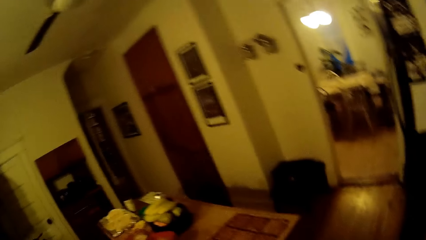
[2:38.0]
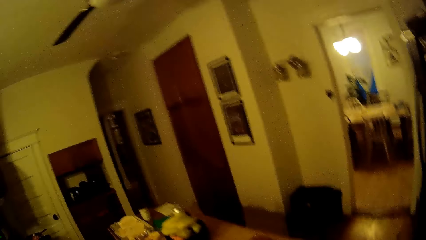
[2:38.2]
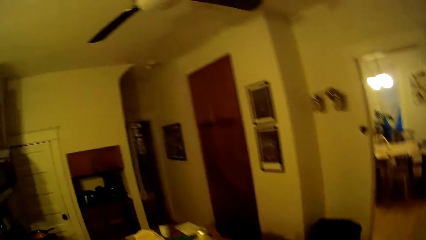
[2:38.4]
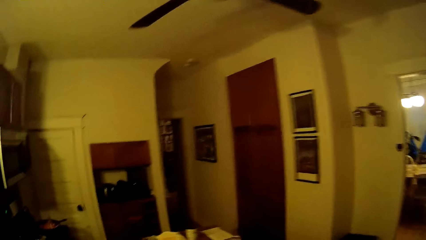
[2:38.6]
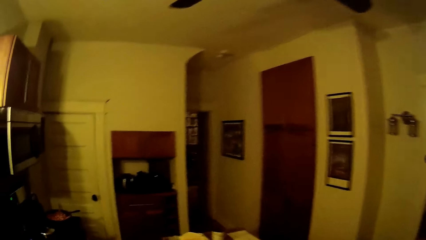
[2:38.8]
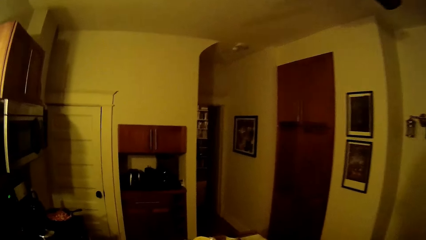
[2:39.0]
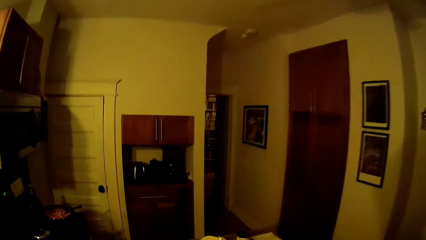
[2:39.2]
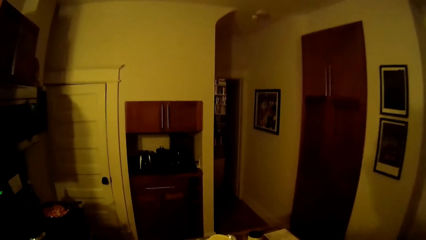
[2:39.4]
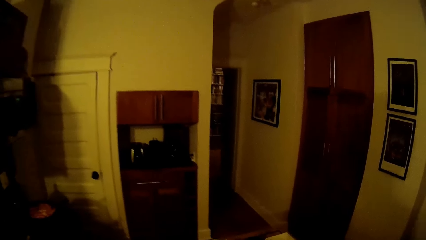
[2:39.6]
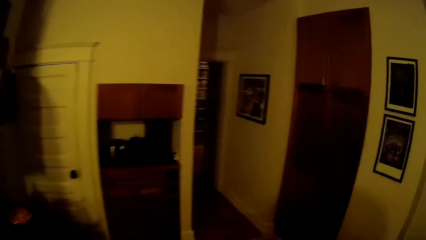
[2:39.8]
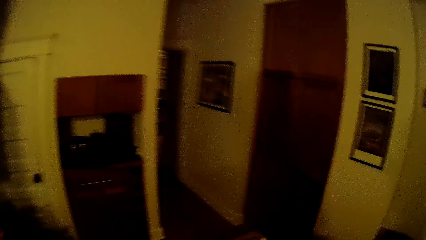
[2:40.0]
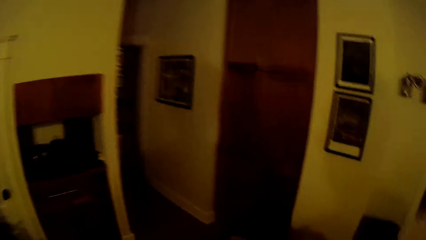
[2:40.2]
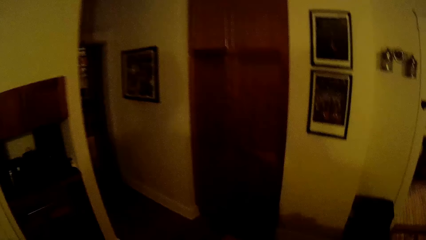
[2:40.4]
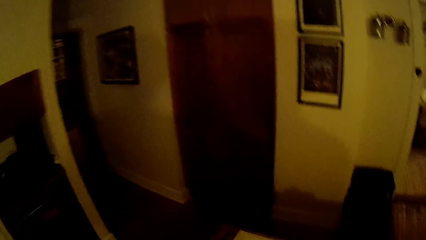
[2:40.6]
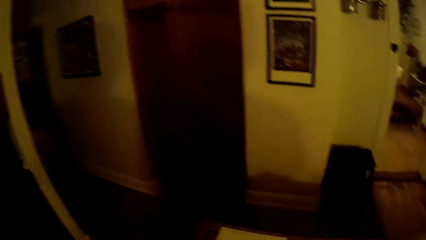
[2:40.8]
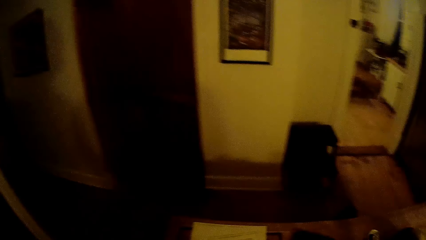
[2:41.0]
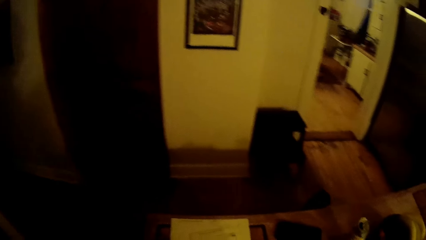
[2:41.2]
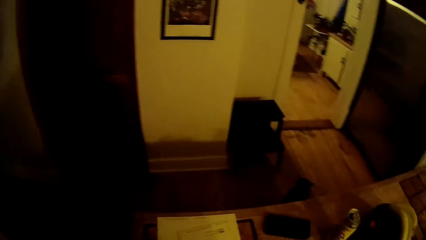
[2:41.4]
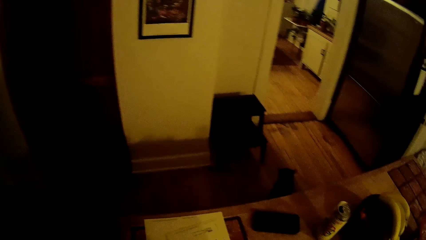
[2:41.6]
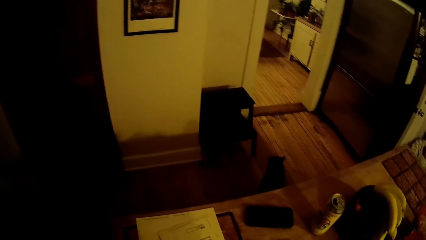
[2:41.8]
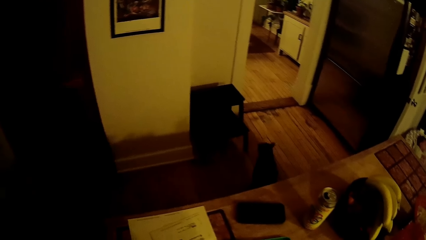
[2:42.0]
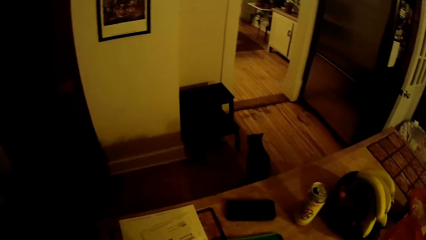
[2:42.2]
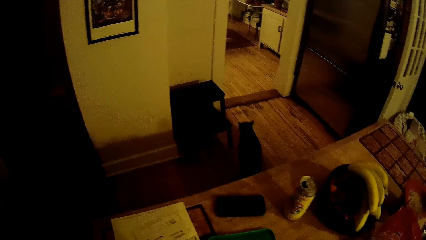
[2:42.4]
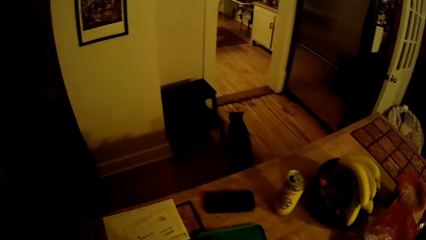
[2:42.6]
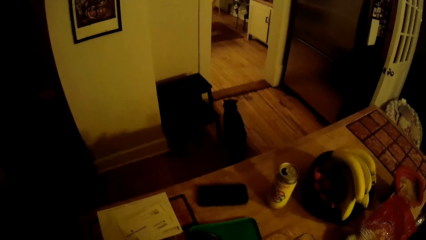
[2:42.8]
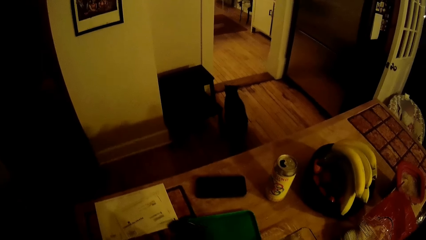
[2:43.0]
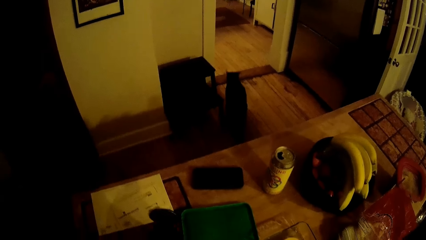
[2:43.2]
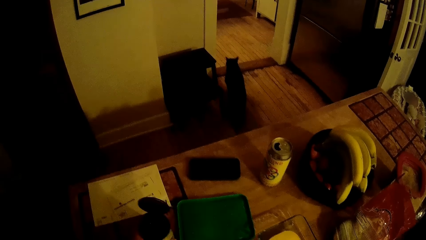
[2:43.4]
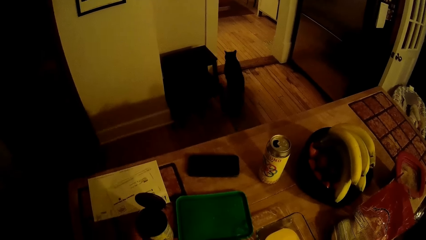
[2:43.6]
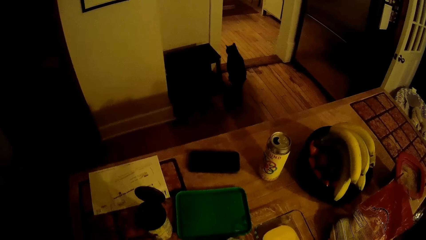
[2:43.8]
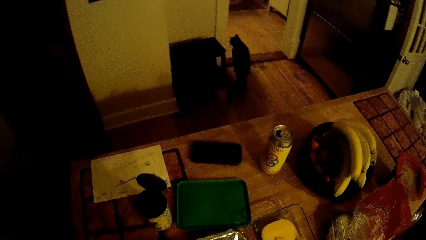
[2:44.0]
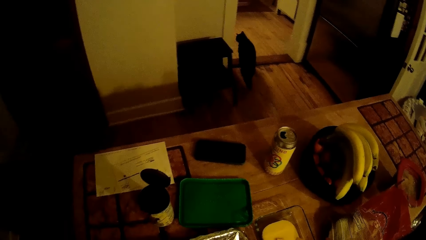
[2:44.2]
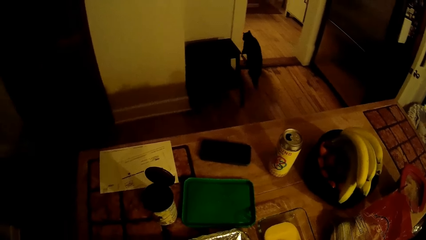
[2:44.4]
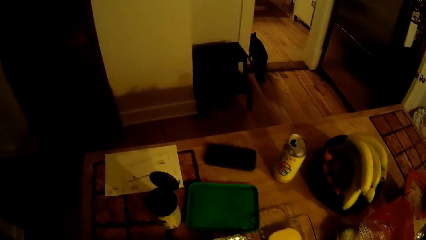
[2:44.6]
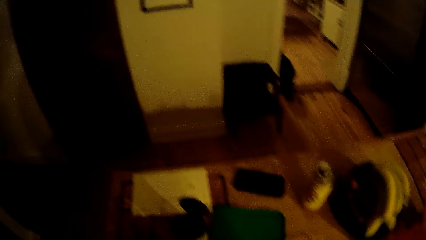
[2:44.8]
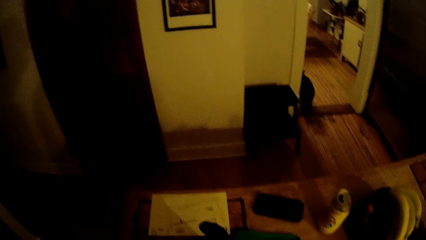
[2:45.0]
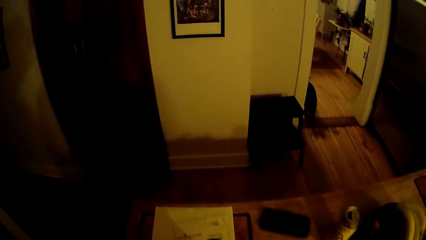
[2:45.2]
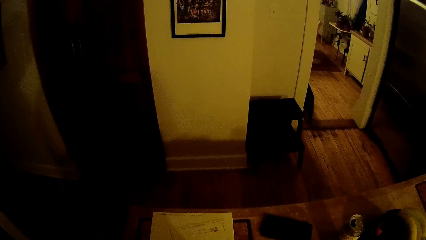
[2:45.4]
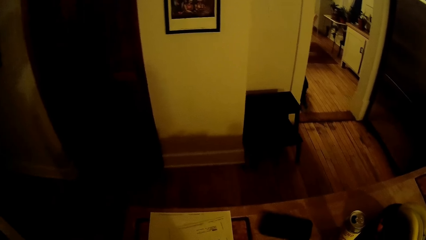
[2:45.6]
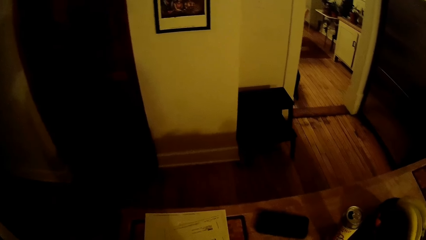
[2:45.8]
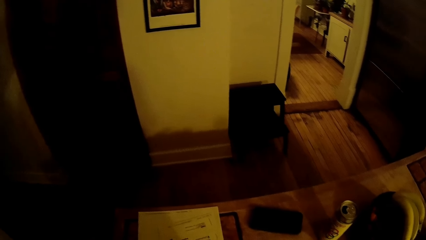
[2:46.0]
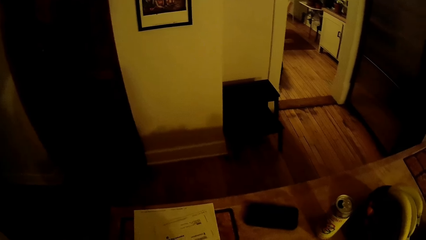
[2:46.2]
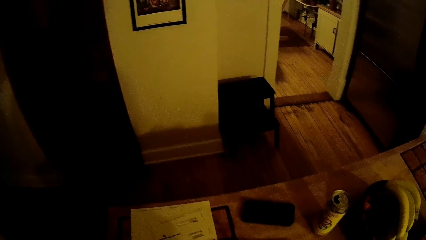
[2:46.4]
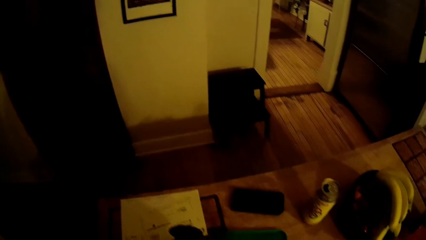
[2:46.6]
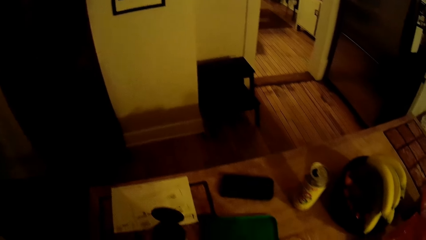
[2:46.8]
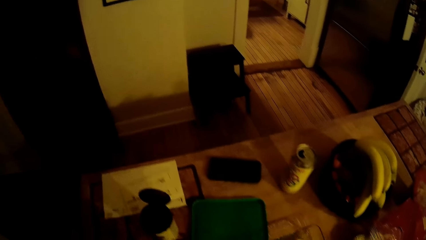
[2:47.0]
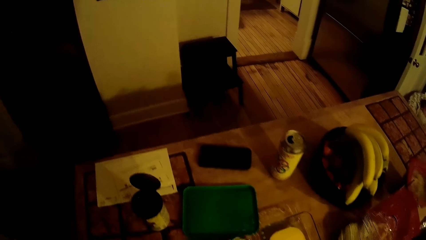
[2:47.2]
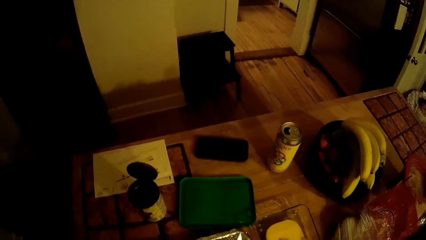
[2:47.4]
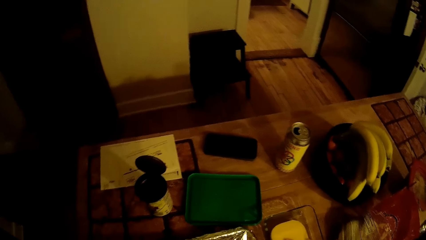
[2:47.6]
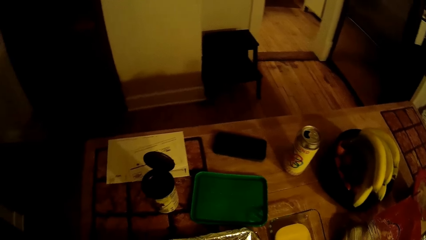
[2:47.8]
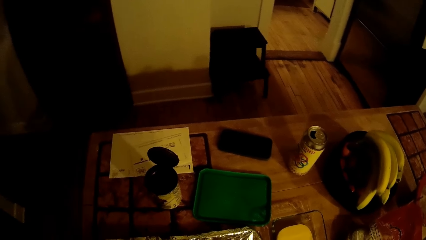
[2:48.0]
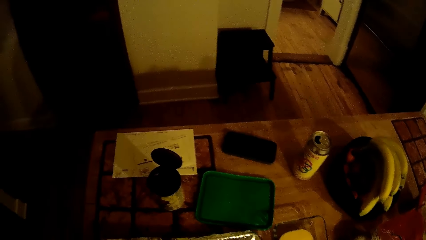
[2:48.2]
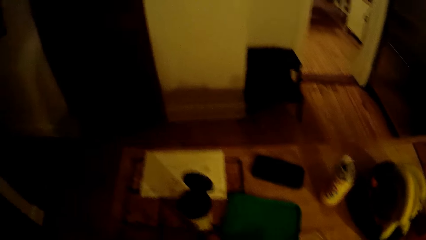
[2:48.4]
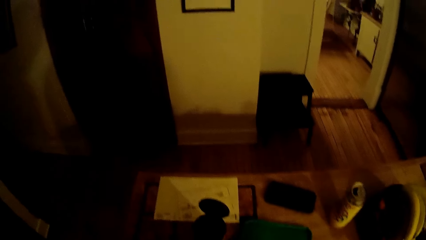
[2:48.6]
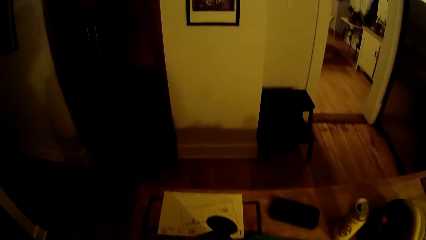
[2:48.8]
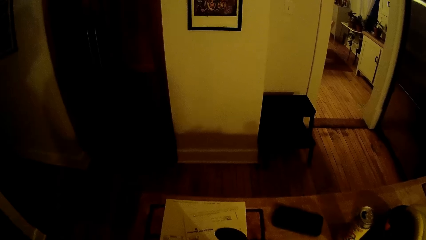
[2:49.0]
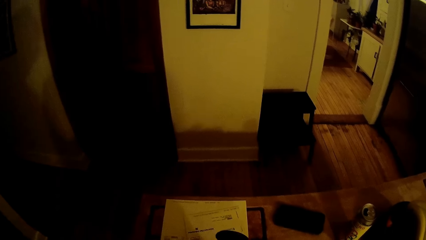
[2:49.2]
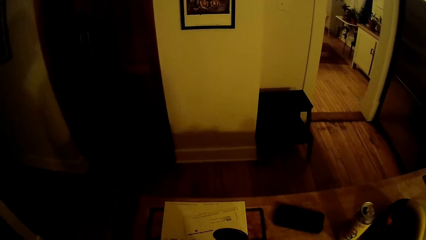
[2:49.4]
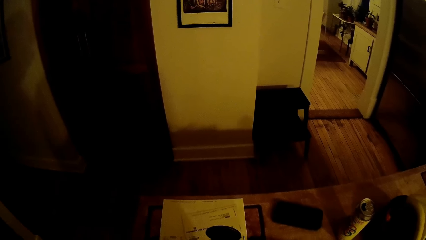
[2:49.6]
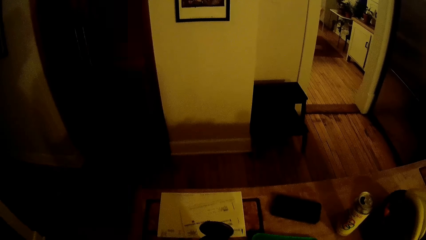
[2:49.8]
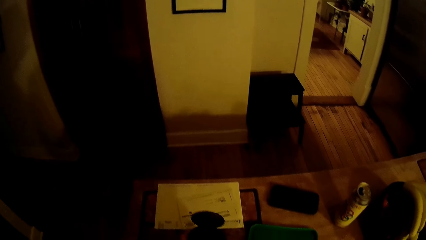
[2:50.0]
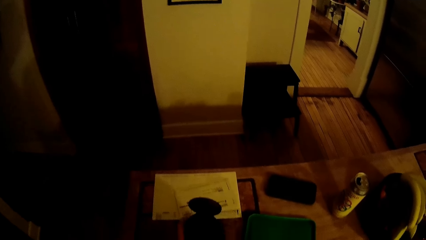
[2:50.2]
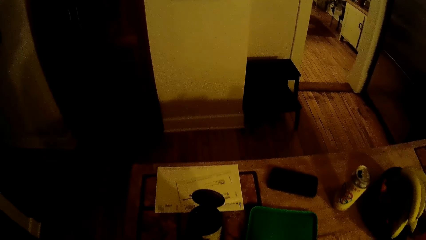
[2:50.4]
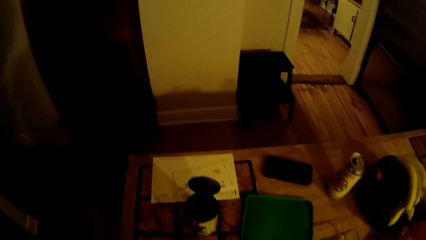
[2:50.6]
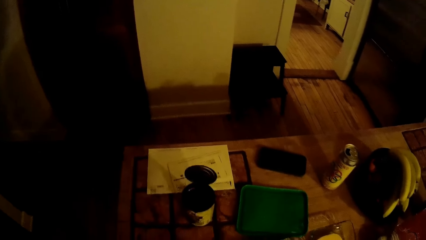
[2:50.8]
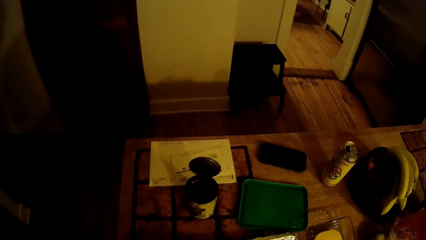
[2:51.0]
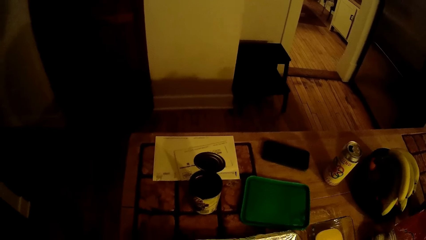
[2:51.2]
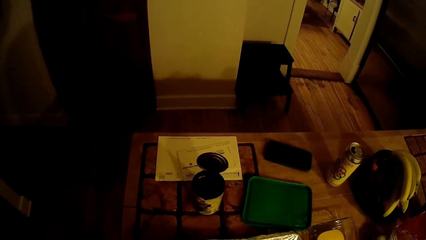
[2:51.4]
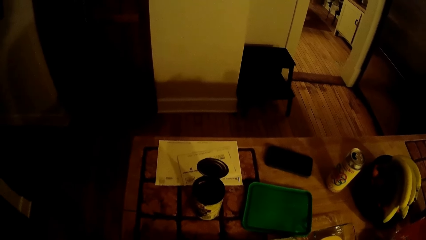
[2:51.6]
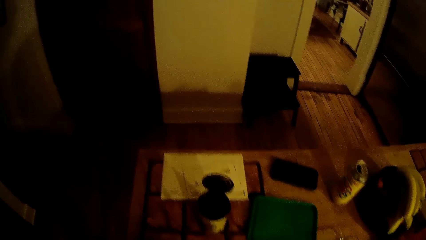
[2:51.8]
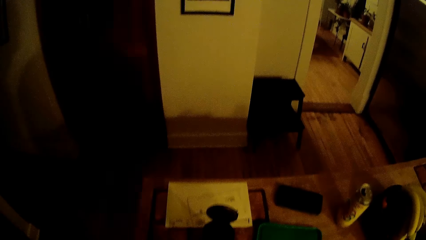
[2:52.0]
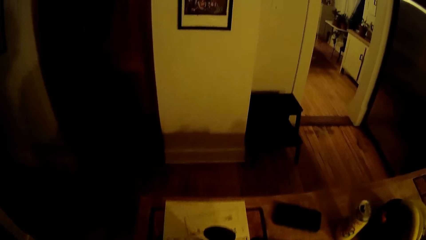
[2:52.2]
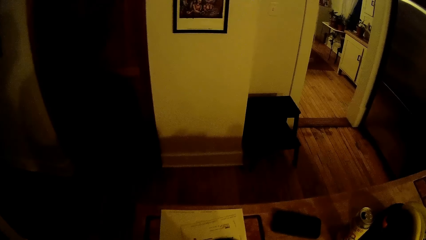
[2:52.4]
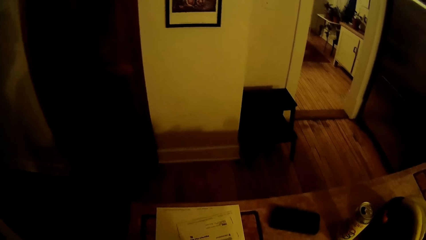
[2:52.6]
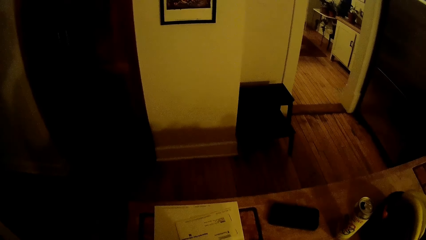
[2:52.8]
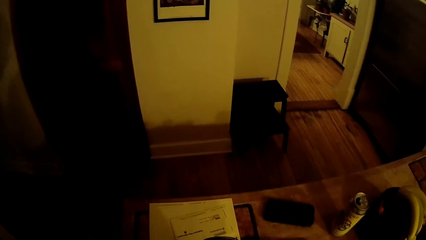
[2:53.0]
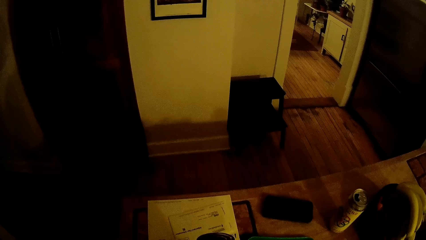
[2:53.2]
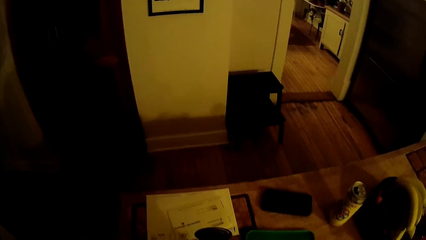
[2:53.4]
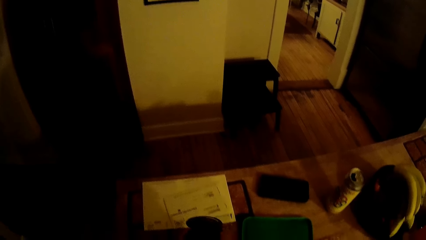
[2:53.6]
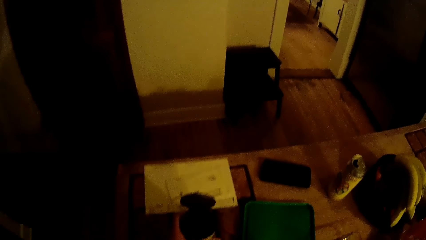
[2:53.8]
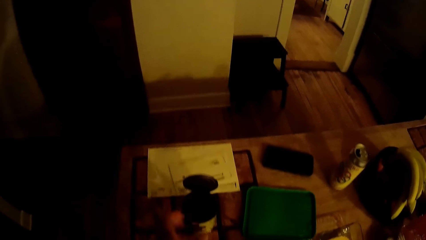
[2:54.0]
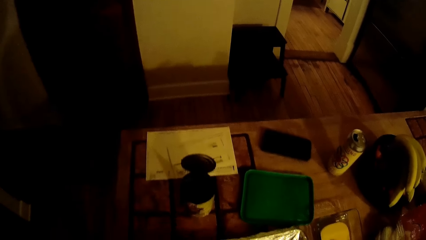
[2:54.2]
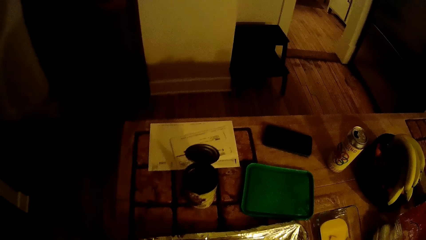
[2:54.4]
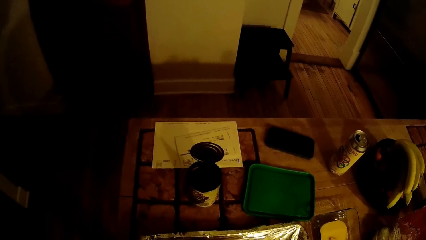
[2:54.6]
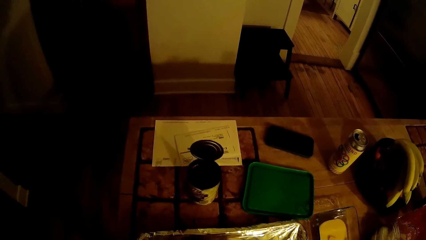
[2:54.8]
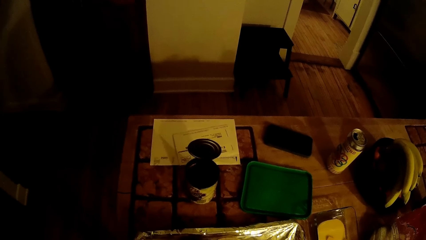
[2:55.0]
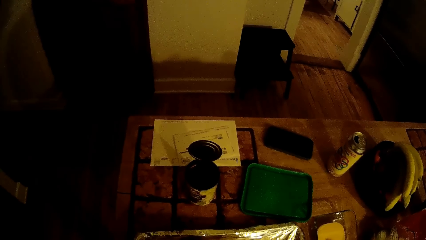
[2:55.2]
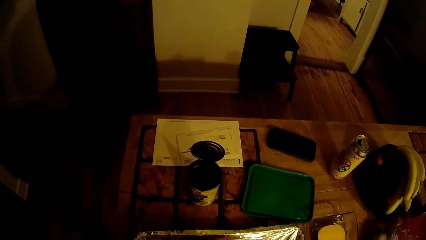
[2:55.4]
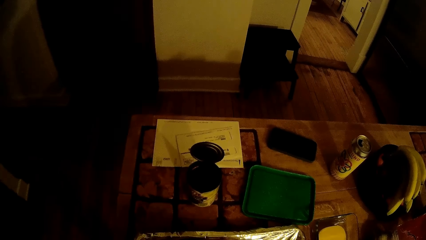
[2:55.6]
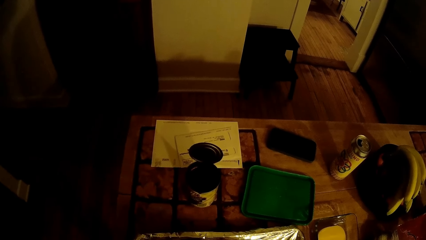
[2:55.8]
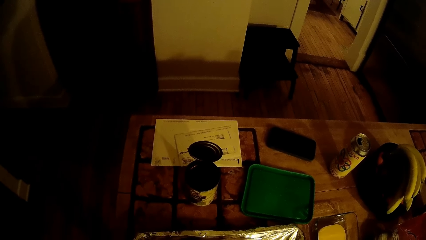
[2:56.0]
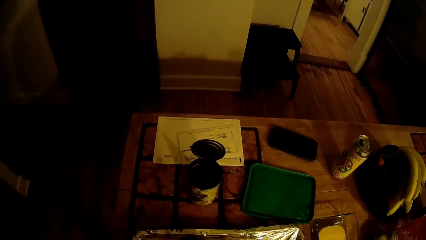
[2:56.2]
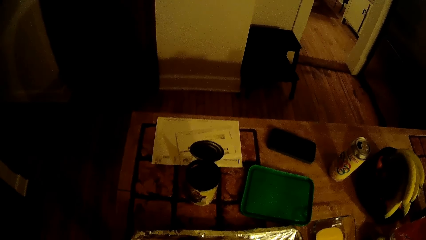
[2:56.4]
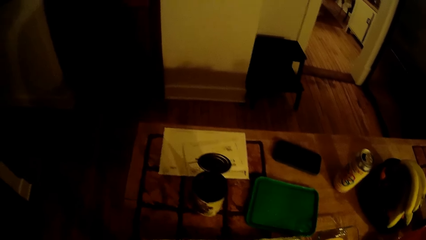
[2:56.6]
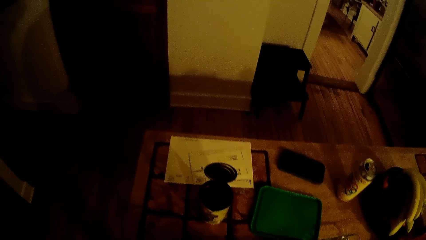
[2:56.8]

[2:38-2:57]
The camera wearer walks in the kitchen. He drops a container or metal tin on the table with his left hand. He looks around. He drops the container on the table with his left hand. He drops it again. He picks up the metal tin on the table and moves the metal tin. He looks around. He drops the container on the table with his left hand. He touches the metal tin on the table. He looks around.
